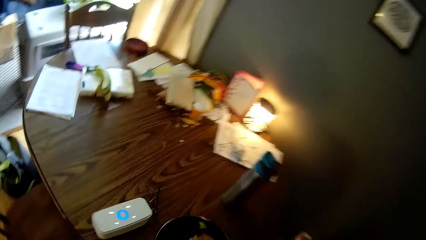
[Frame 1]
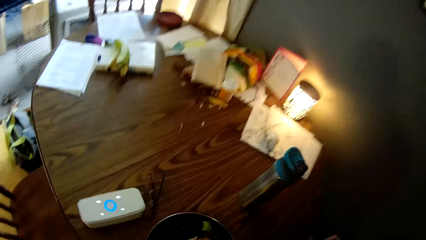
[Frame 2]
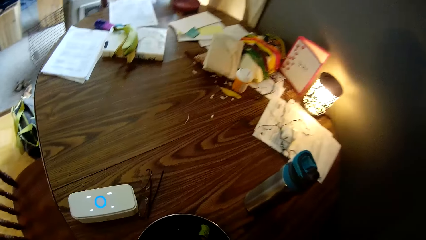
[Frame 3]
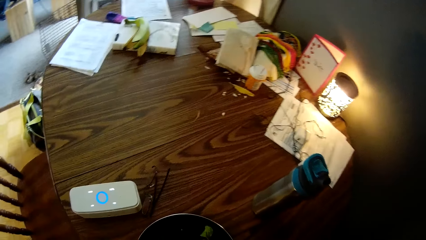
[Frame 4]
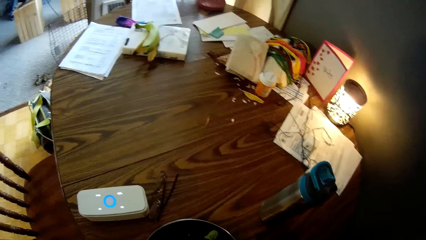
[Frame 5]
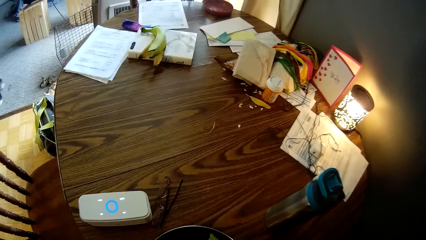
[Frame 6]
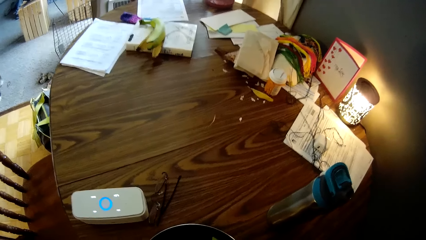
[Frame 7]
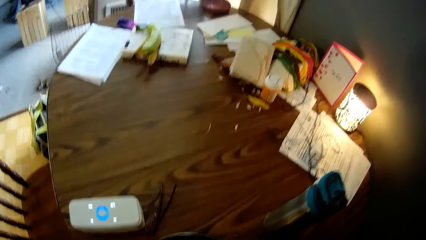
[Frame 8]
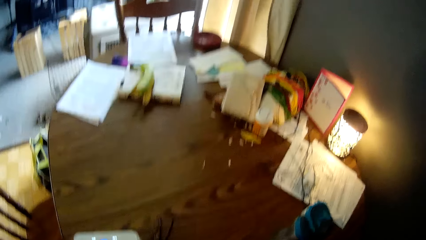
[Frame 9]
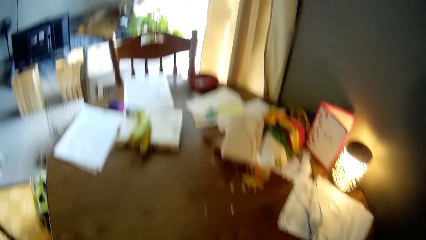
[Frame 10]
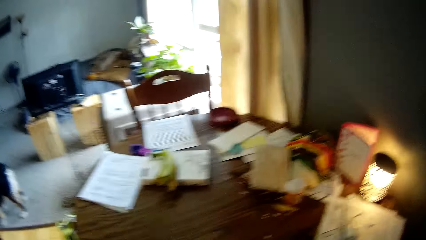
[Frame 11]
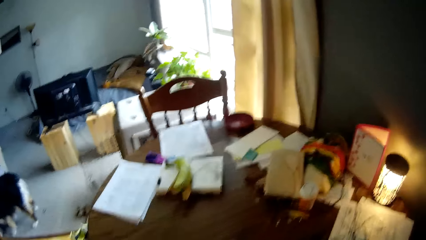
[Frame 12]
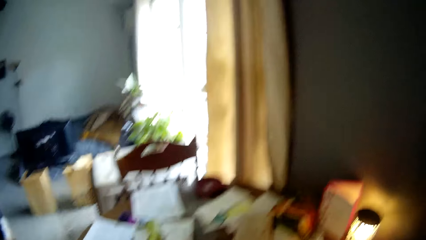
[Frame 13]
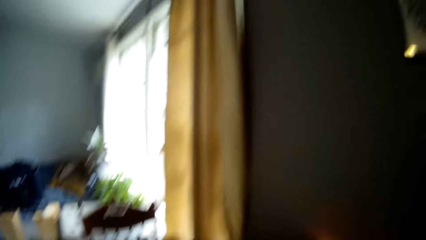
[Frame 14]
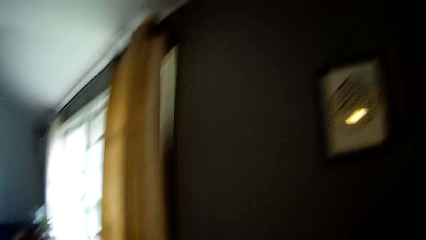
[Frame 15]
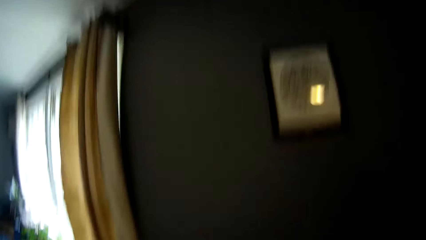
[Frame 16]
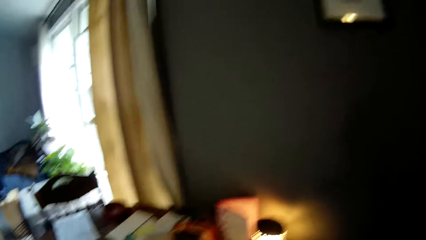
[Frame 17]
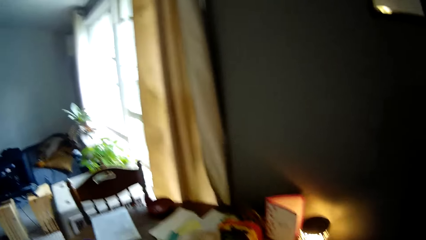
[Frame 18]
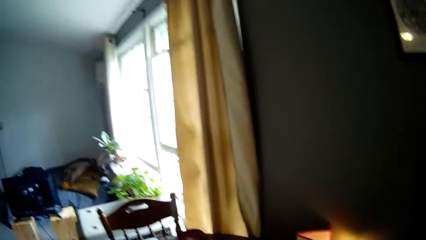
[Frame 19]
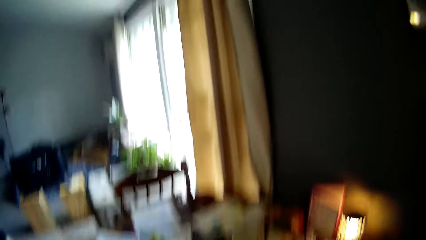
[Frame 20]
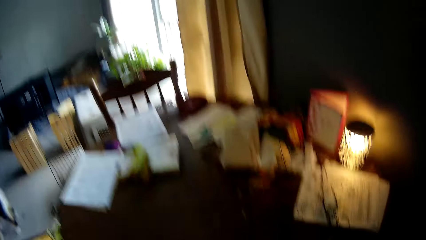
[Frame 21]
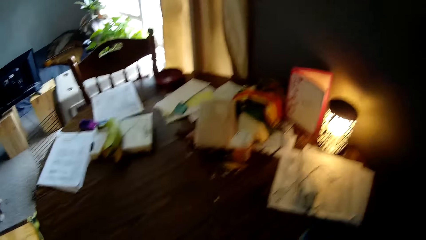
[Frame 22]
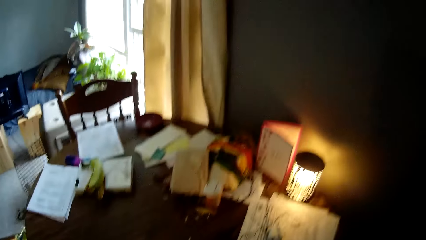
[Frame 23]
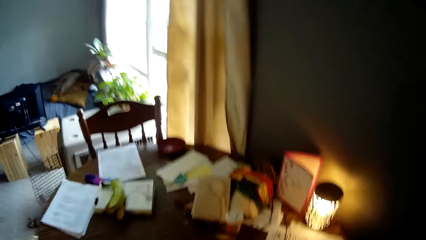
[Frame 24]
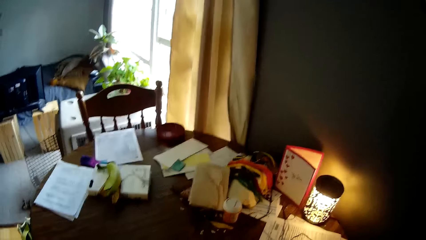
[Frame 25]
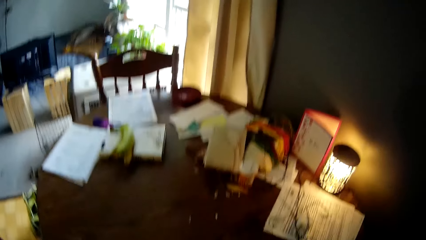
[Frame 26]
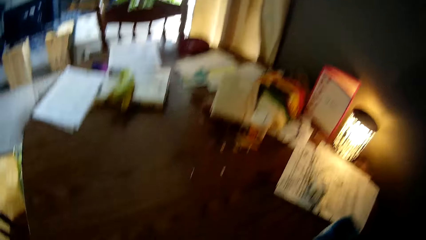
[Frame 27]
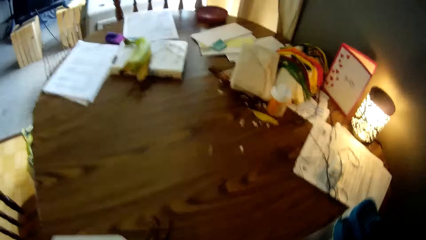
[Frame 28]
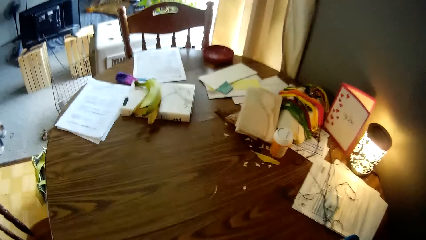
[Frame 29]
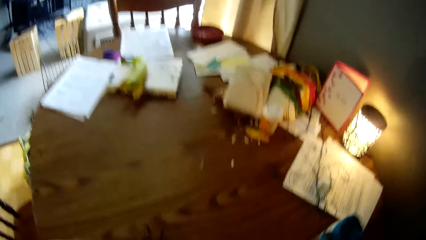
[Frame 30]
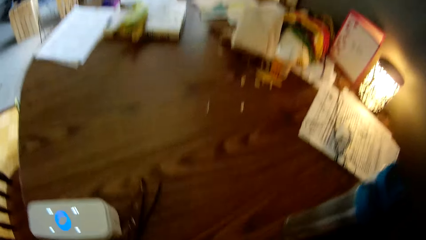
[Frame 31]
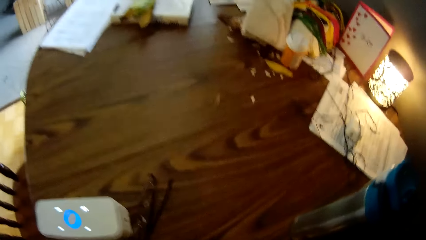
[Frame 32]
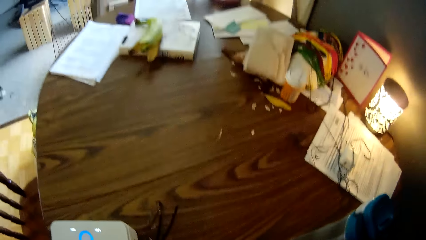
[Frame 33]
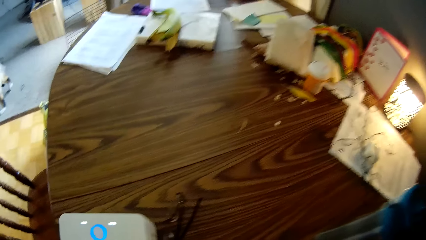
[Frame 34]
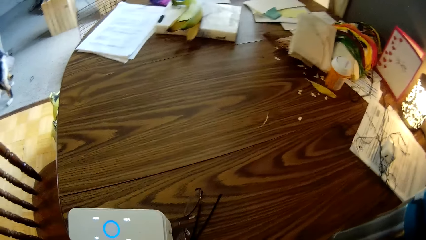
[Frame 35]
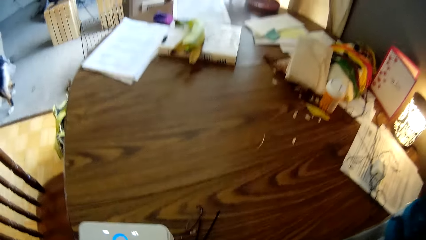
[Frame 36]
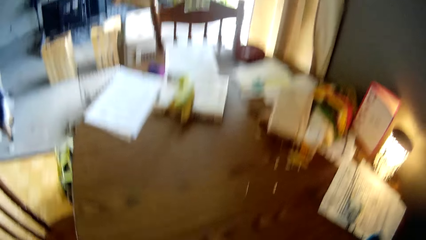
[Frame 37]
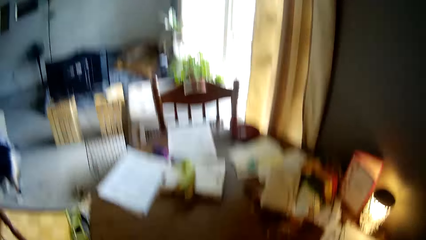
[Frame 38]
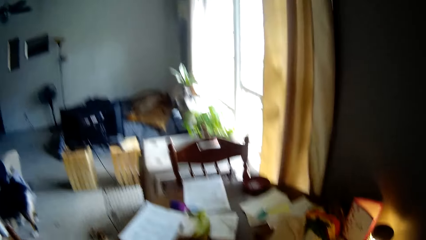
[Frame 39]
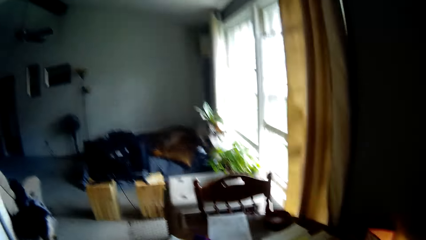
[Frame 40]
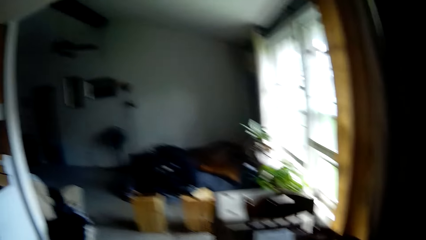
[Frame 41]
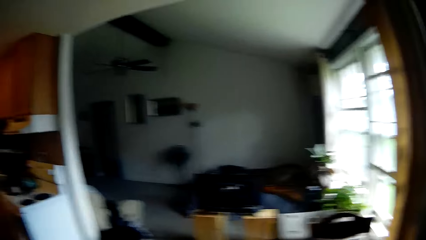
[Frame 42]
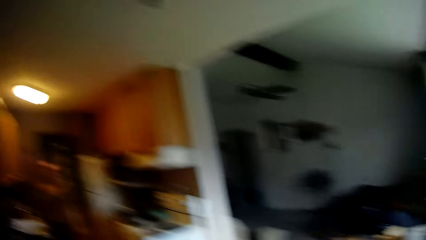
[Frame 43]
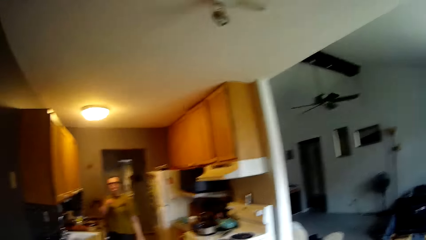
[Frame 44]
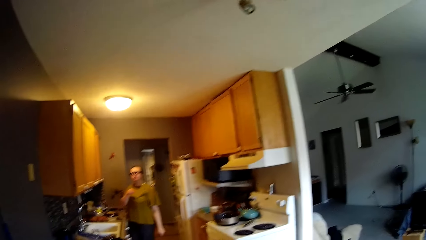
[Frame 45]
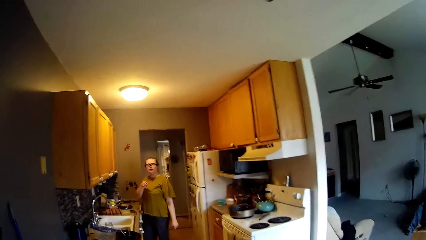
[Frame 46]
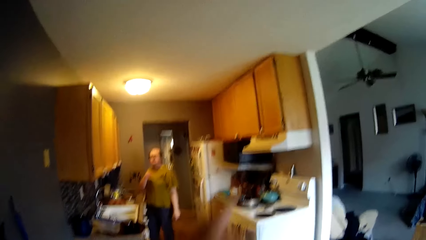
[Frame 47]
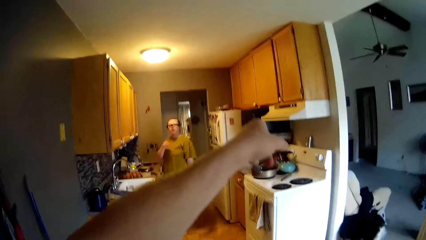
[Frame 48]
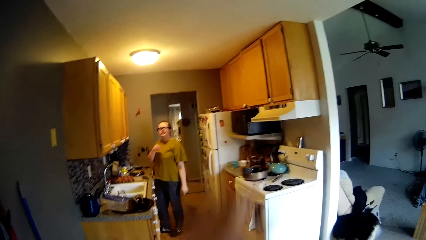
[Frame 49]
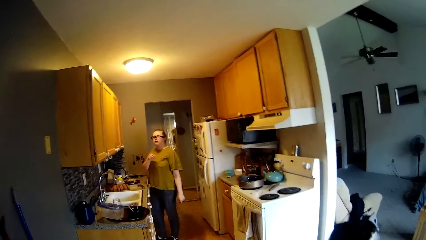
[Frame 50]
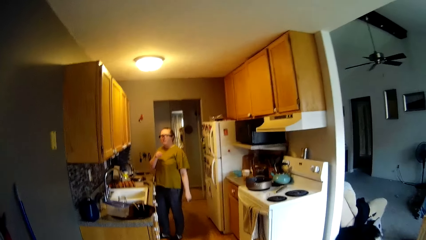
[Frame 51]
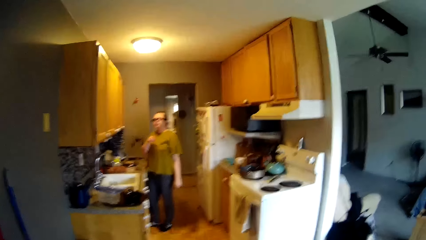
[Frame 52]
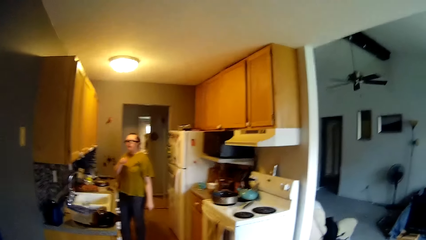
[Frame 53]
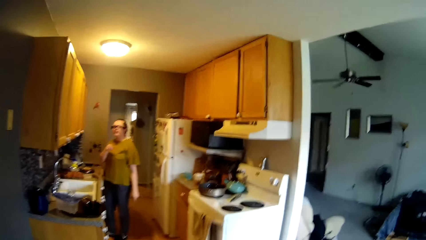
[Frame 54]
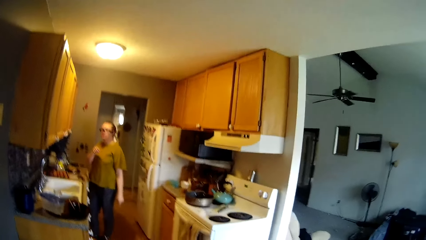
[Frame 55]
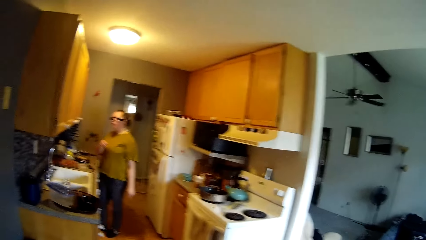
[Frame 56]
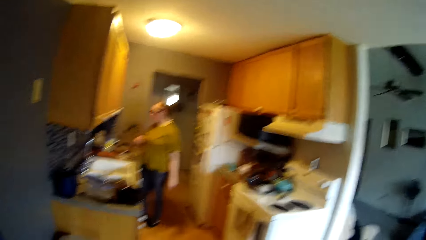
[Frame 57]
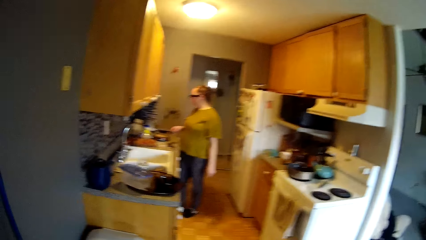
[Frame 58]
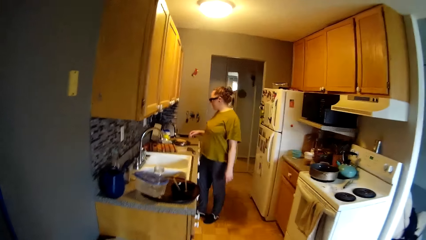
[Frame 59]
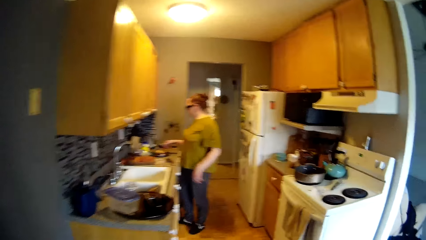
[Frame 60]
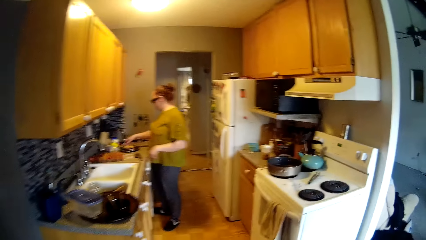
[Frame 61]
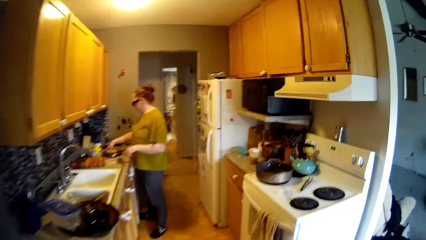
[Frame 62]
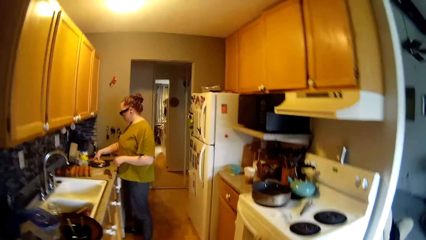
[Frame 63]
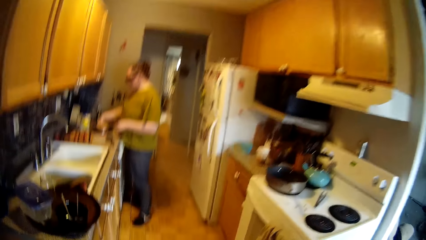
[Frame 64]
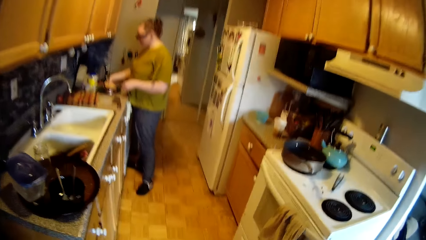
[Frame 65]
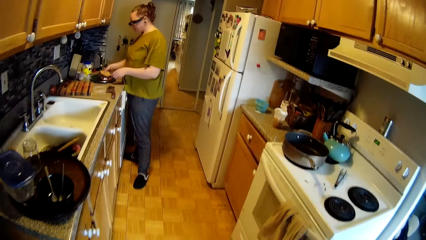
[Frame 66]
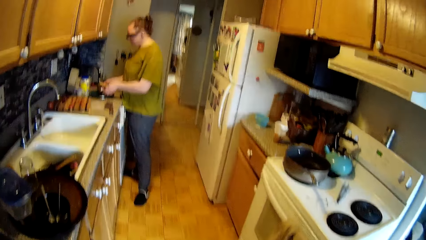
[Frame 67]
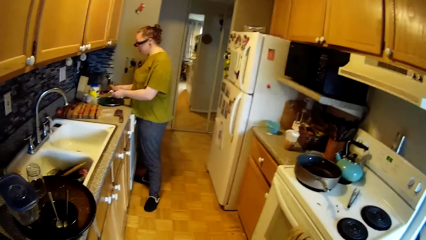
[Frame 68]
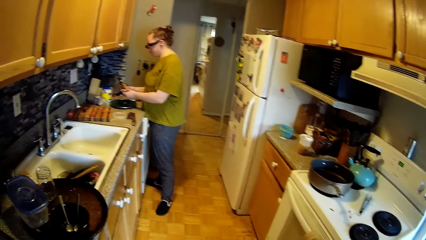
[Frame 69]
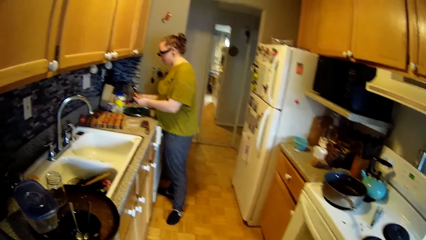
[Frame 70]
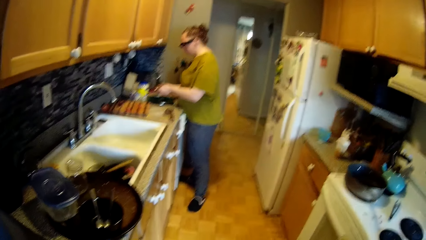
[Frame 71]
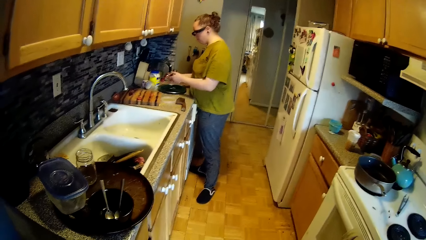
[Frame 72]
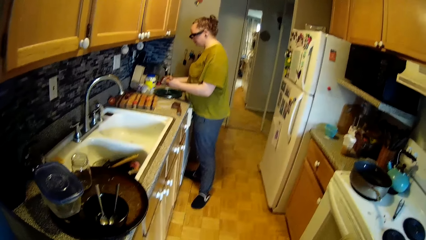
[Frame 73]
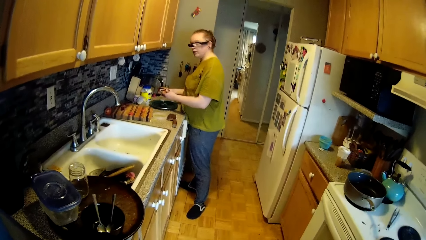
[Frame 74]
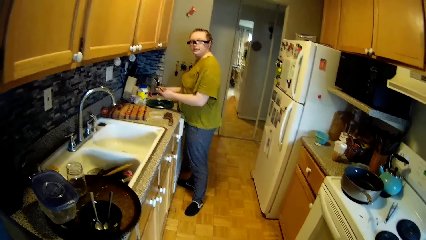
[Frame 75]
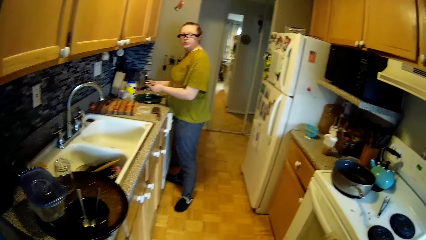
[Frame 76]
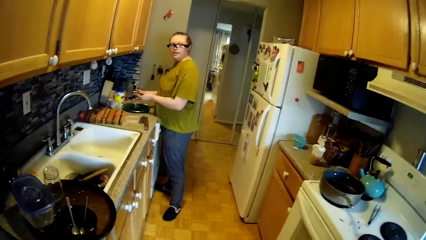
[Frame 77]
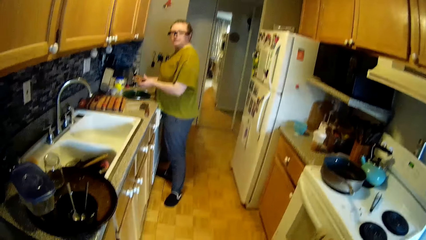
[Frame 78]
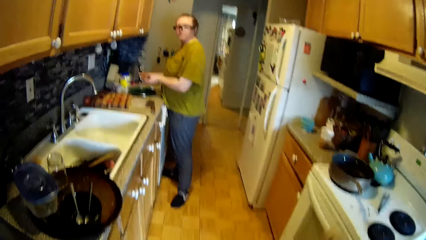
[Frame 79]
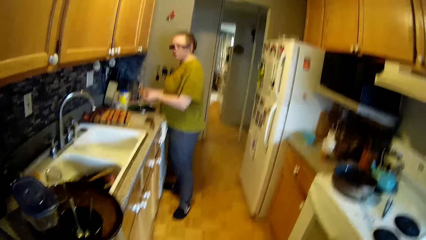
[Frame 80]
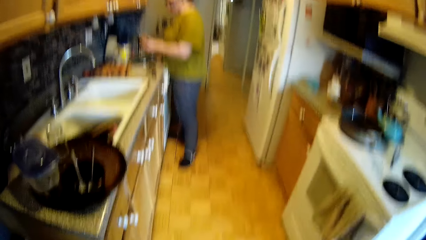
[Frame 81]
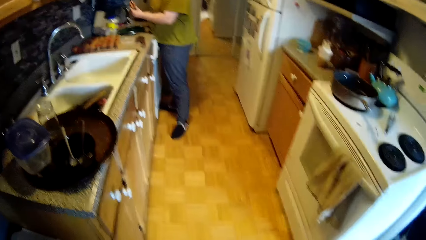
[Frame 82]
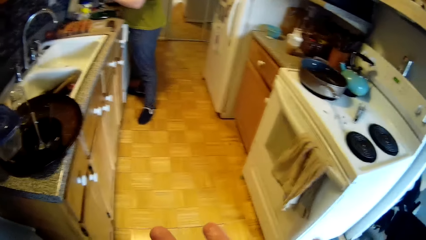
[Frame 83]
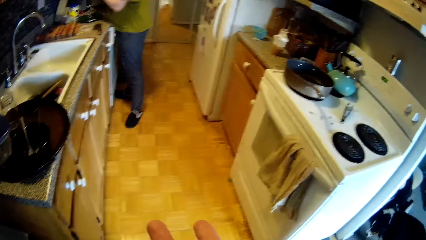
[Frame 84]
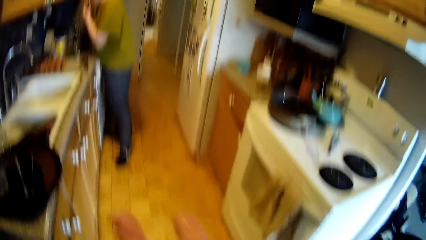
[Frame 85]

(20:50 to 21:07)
The woman talks to the camera wearer. The camera wearer sits near the table. He looks at the woman in the kitchen. He points his left hand to the cupboard on the wall in the kitchen. He walks round the room. The woman takes the toast on the green ceramic plate on the kitchen countertop with her right hand. The woman holds the toast in both her hands.
